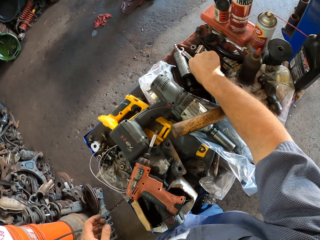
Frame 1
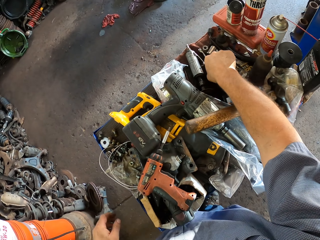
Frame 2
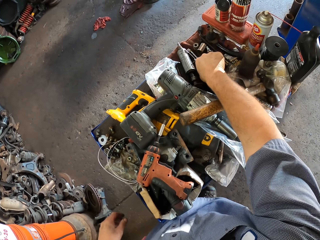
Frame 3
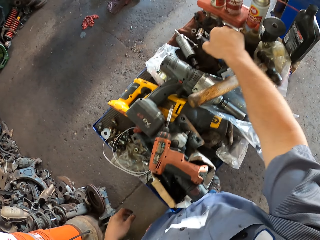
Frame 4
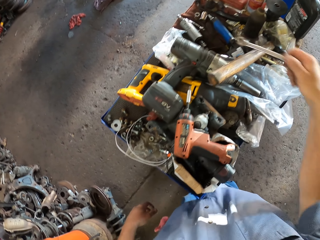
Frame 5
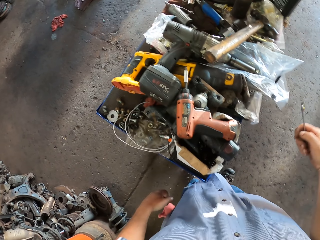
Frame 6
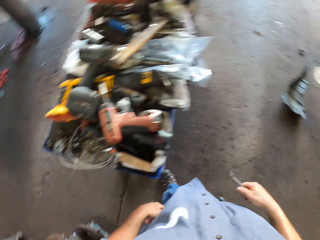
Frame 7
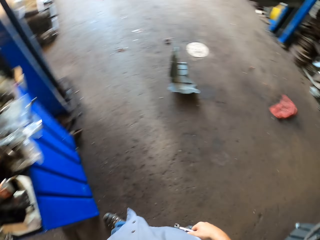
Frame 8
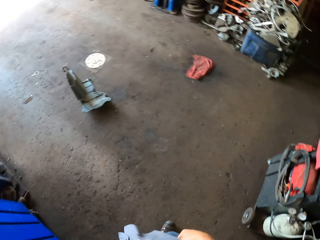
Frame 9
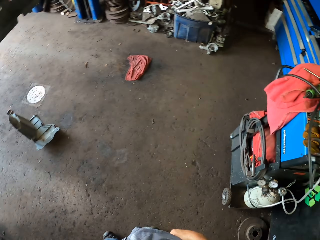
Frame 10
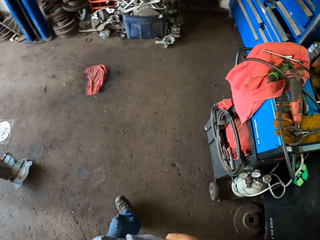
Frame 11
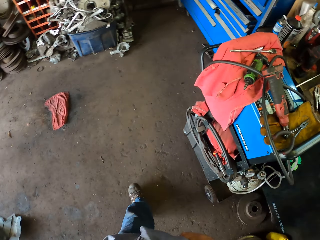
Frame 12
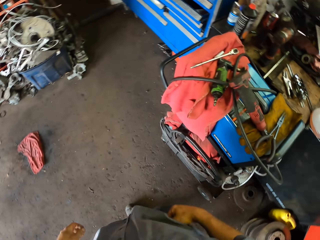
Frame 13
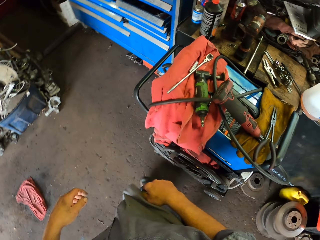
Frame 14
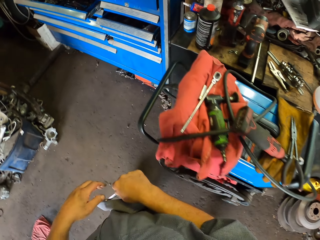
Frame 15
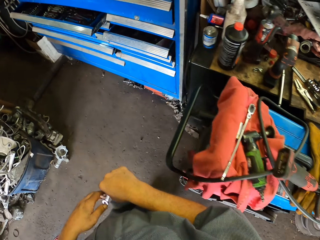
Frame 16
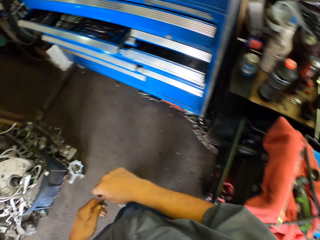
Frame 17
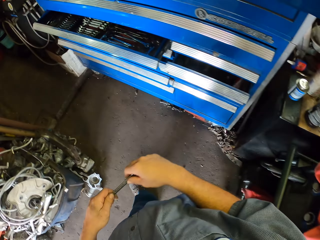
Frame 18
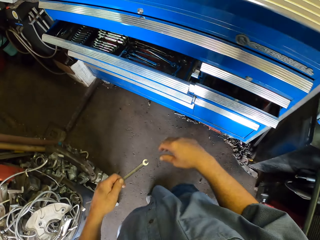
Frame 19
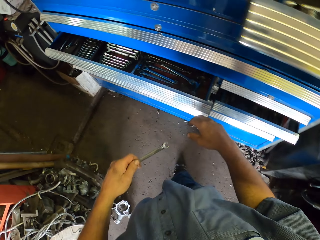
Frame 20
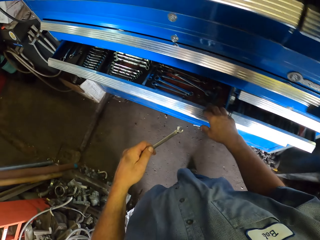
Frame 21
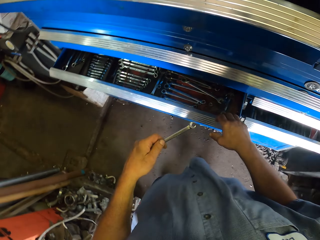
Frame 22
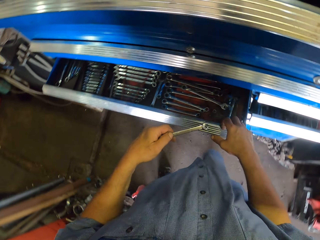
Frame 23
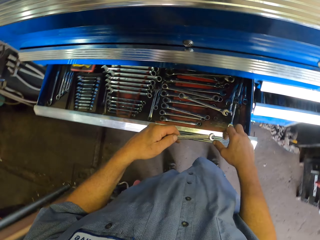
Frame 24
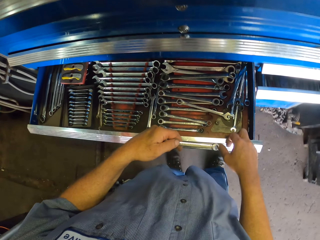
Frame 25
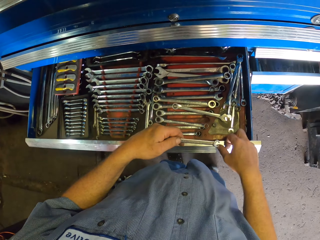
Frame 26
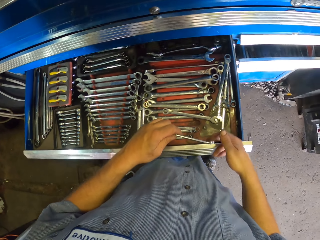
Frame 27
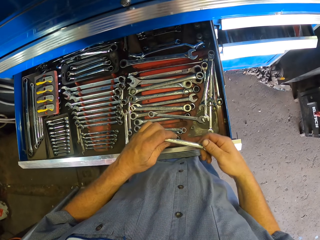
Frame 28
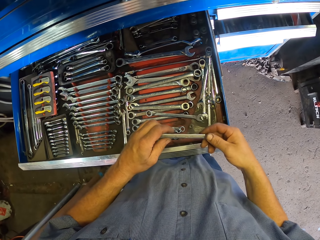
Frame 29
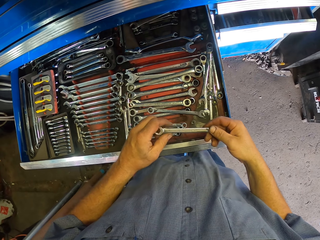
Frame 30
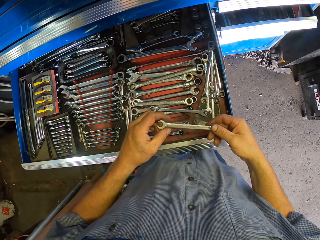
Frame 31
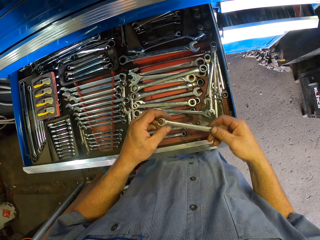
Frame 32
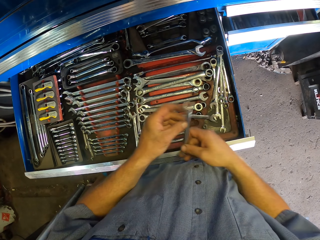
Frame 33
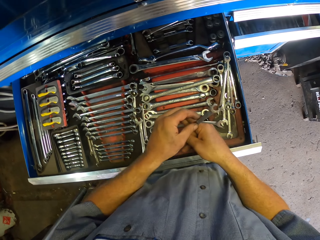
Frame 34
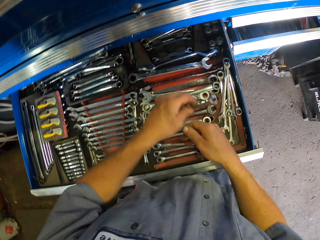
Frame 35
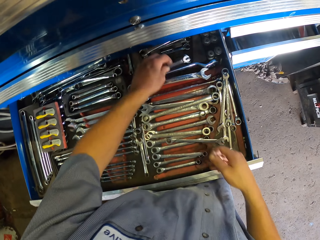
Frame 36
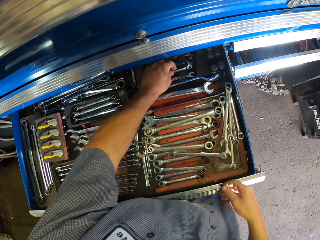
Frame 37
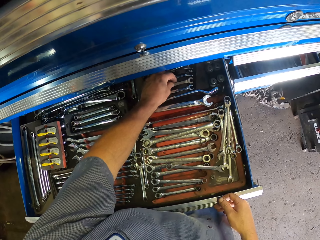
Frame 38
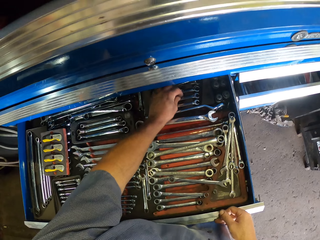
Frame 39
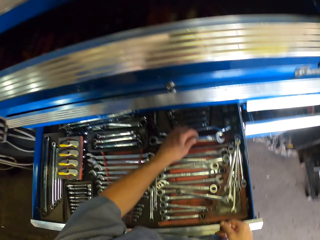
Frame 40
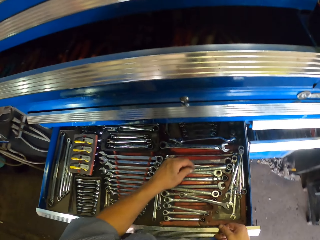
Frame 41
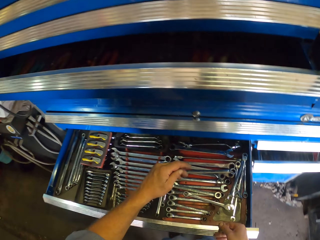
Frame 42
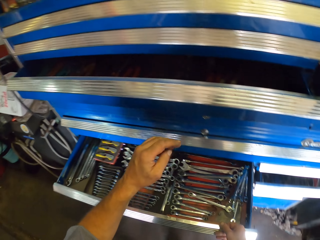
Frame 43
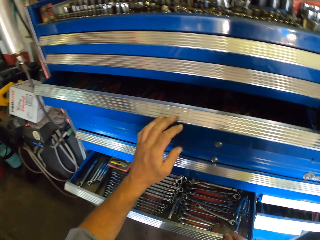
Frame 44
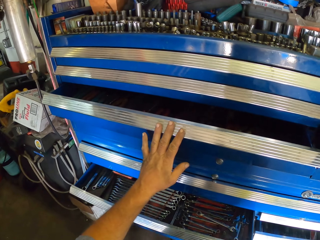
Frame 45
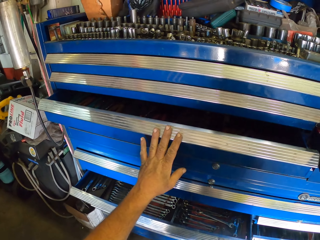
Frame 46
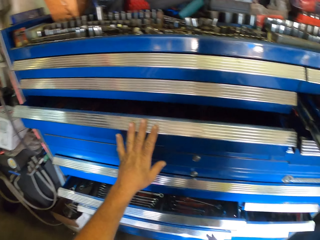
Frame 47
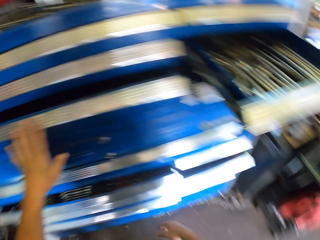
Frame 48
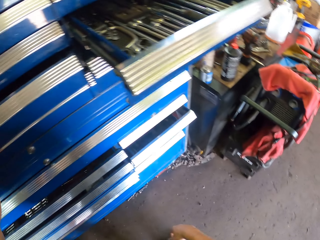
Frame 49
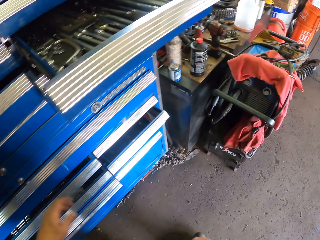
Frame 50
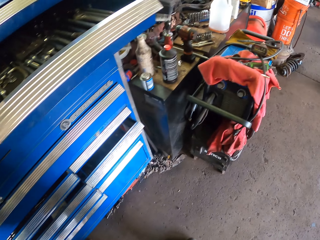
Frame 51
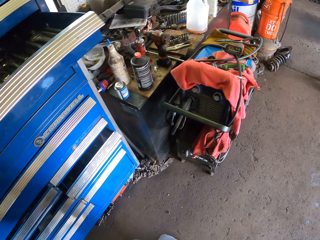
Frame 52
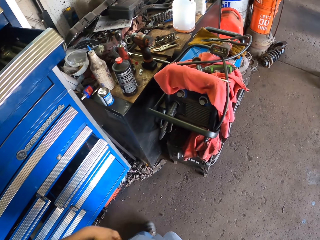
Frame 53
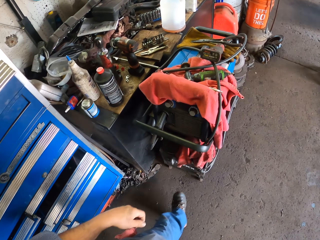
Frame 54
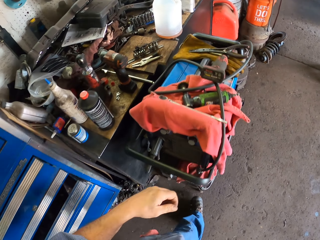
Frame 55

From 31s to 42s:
The camera wearer picks up a spanner. They move around the workshop. They open a drawer. They put the spanner or screwdriver in the drawer. They close the drawer.

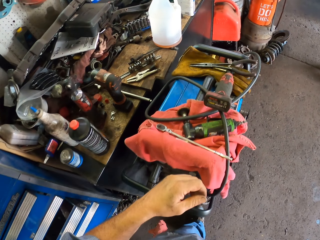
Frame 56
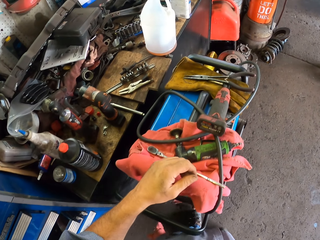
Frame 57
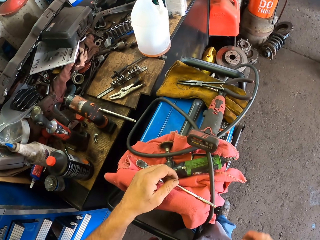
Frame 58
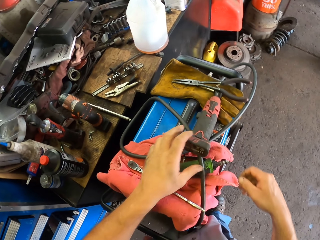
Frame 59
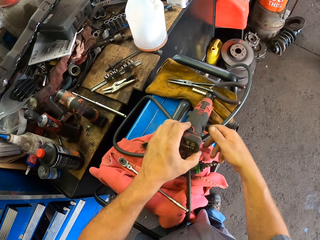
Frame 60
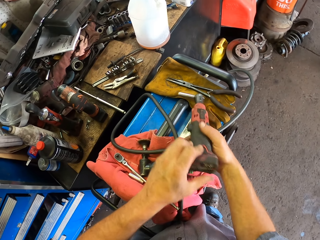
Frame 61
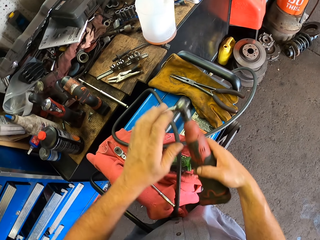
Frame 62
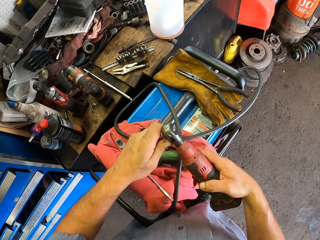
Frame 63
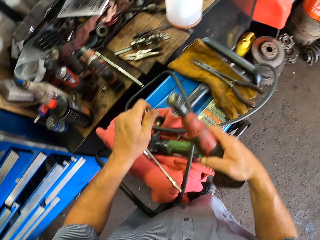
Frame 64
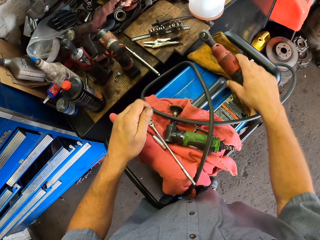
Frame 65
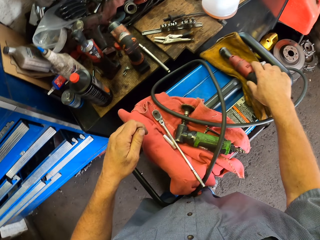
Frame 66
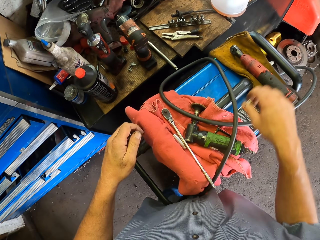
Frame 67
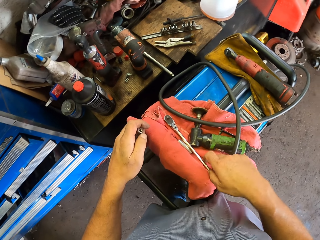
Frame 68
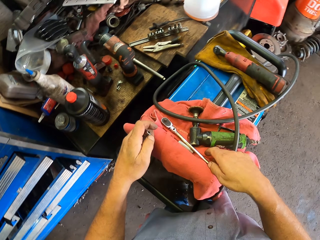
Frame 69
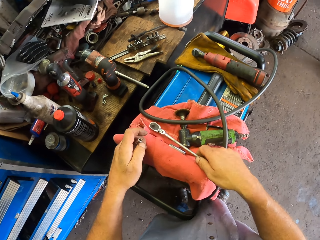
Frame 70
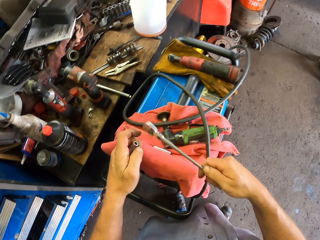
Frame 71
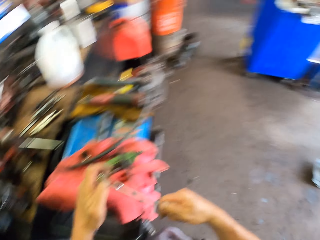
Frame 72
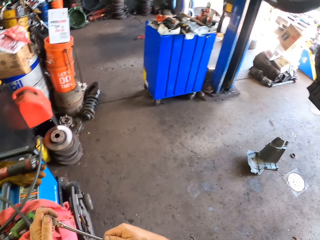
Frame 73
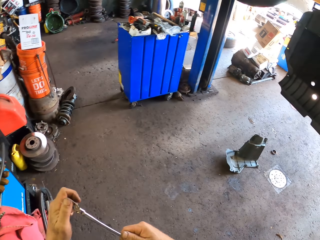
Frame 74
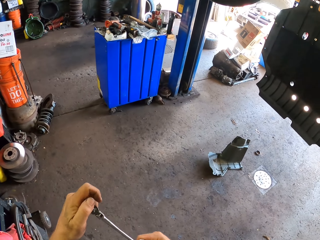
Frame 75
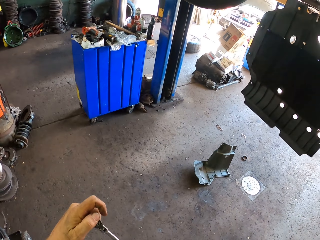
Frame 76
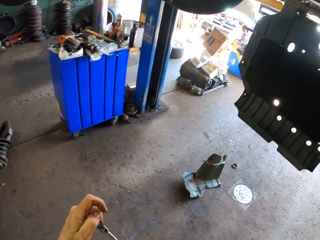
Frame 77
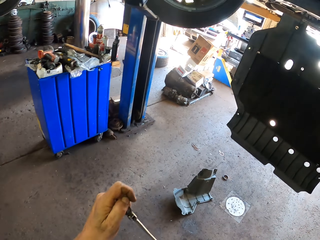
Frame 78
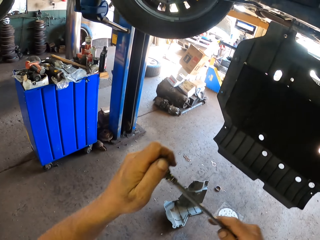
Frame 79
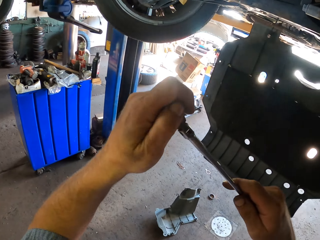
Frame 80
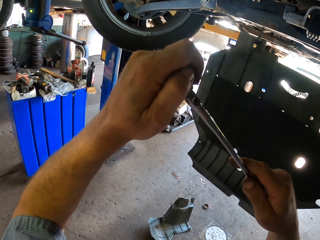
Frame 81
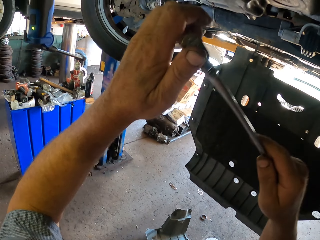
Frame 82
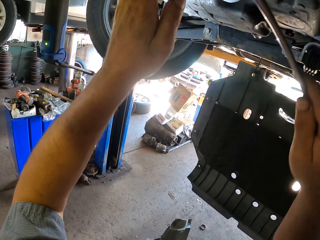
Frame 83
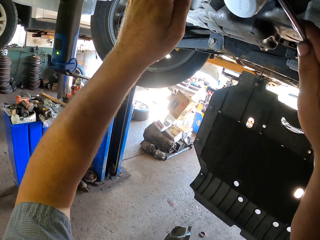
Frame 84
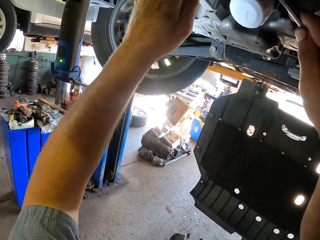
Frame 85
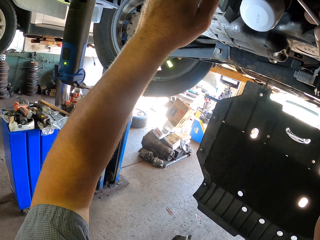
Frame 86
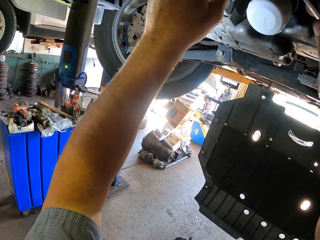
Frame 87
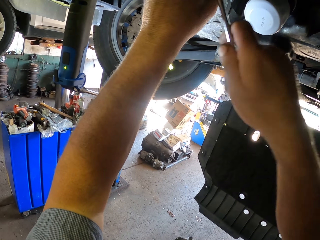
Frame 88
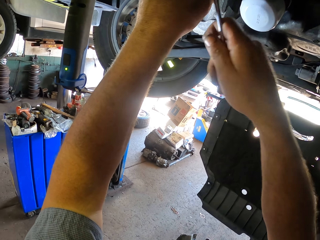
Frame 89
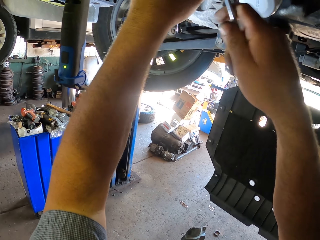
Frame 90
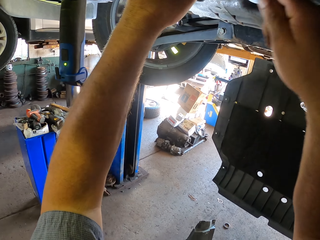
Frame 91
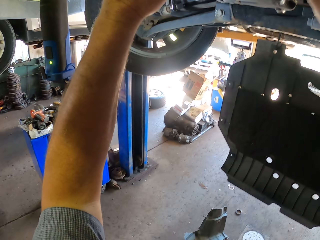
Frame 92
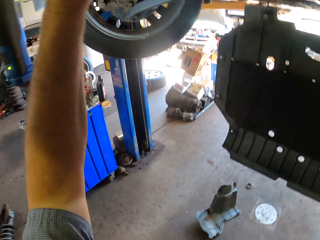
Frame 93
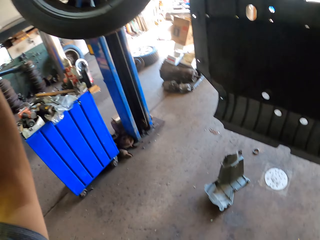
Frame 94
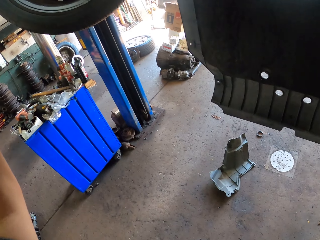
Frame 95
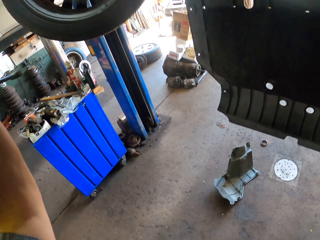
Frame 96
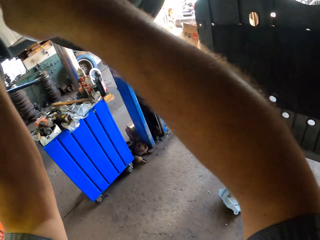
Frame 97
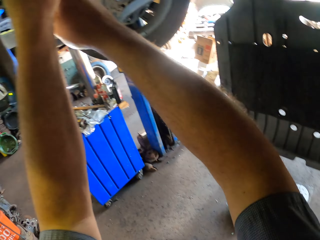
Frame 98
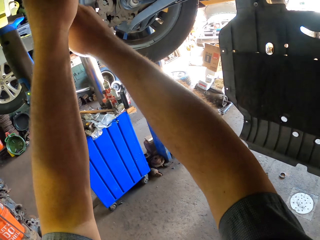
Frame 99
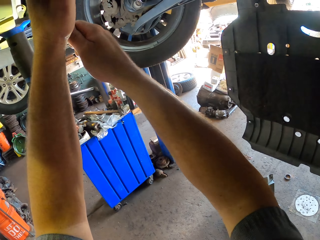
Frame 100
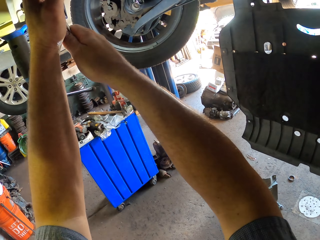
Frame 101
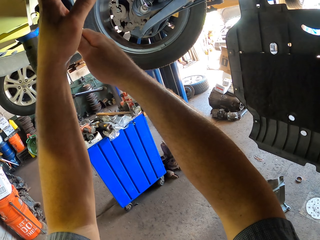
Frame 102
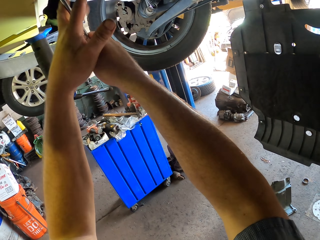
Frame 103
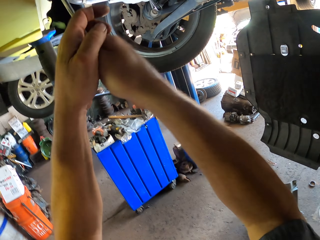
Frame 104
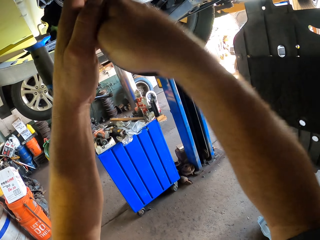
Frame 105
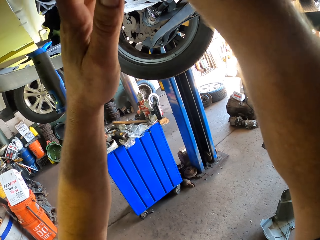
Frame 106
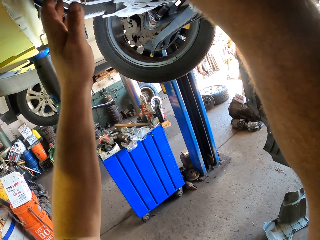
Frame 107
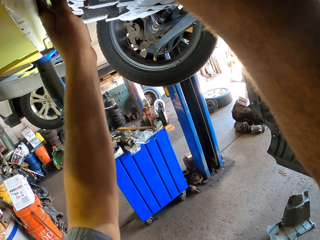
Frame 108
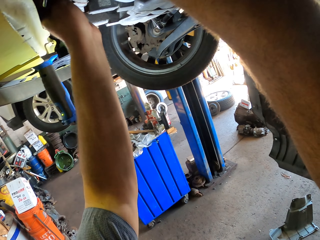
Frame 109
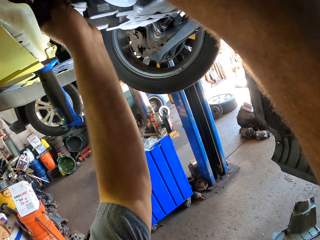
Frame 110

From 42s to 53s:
The camera wearer moves around the workshop. They pick up a Dremel. They remove the top plug metal. They put the Dremel on the table. They pick up a spanner. They join the top plug metal. They adjust a bolt. They fix the car with the spanner.
